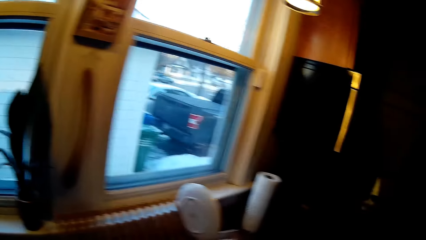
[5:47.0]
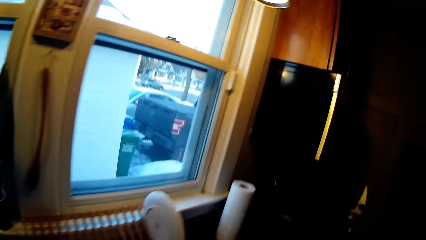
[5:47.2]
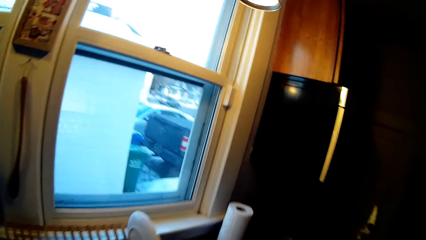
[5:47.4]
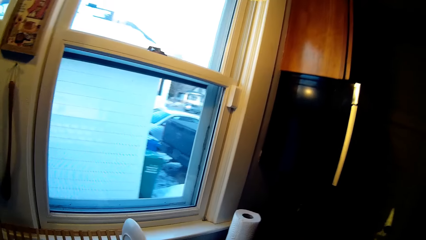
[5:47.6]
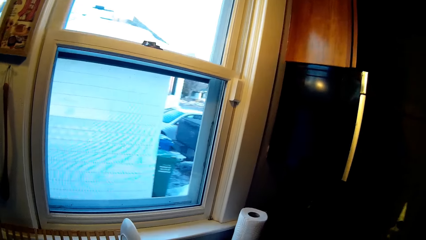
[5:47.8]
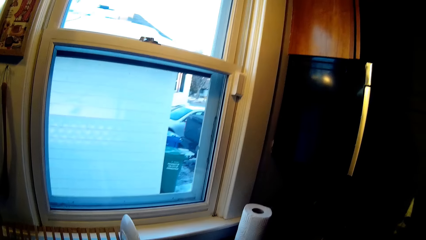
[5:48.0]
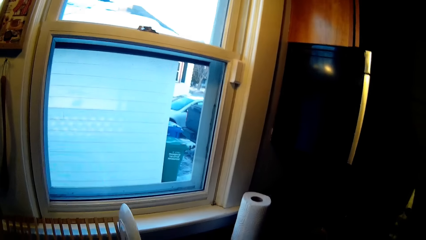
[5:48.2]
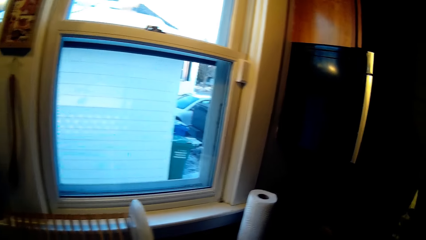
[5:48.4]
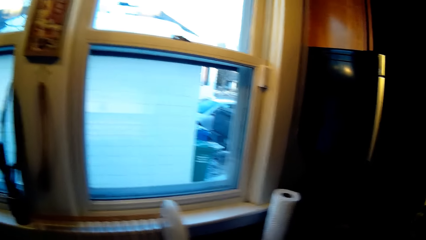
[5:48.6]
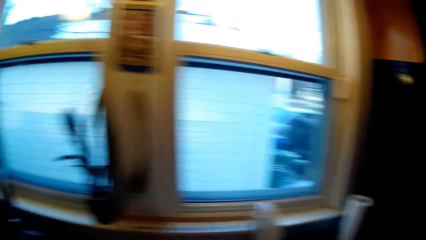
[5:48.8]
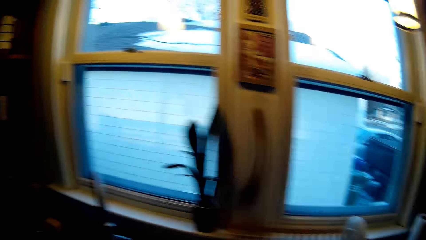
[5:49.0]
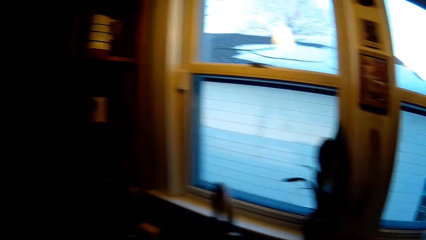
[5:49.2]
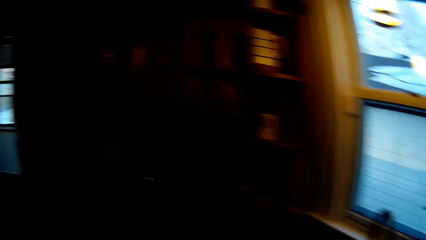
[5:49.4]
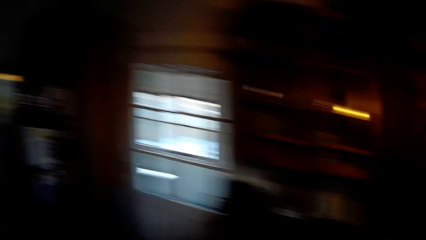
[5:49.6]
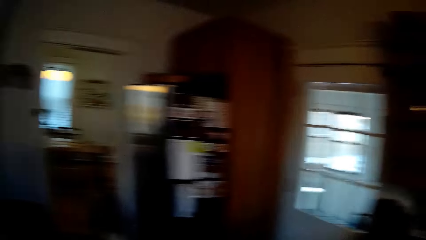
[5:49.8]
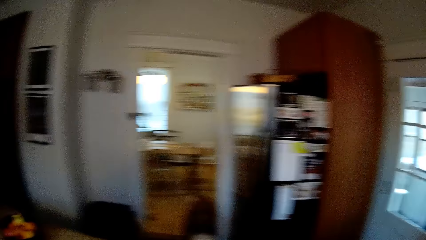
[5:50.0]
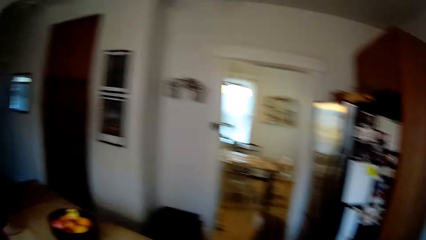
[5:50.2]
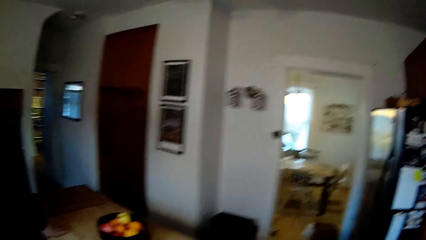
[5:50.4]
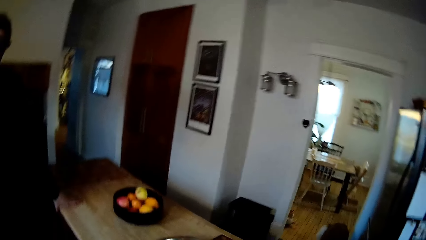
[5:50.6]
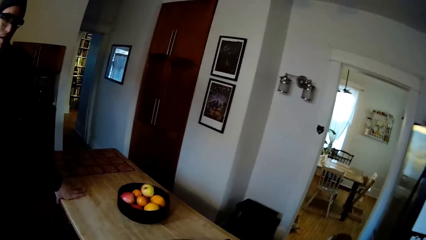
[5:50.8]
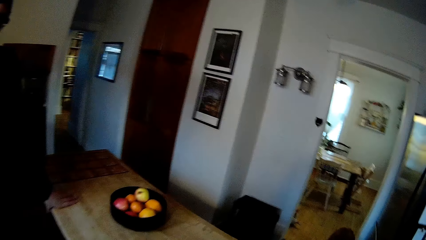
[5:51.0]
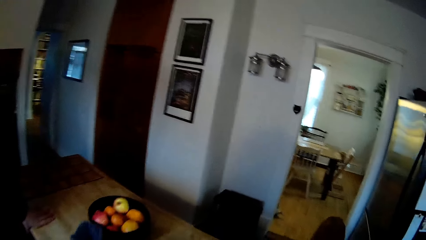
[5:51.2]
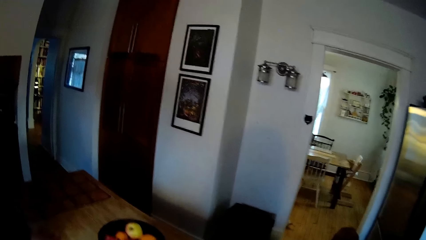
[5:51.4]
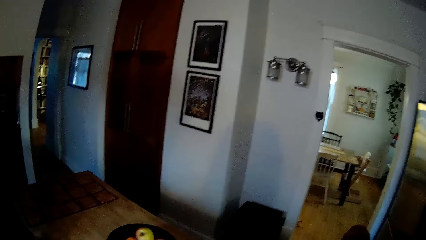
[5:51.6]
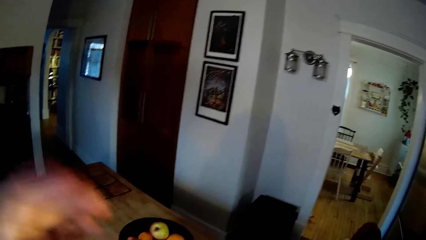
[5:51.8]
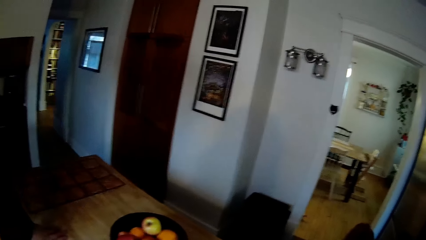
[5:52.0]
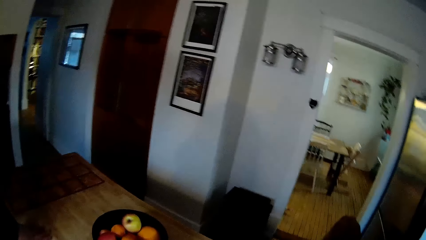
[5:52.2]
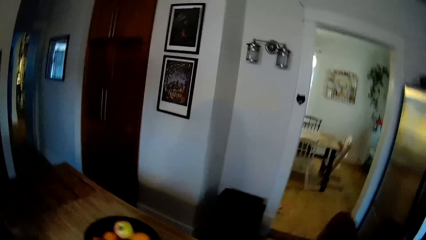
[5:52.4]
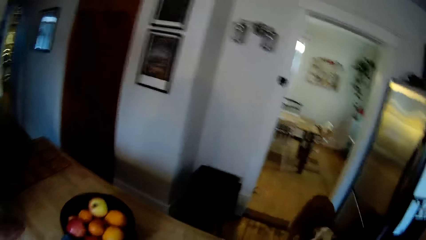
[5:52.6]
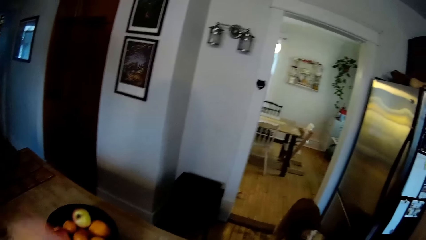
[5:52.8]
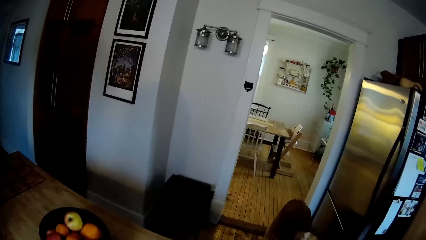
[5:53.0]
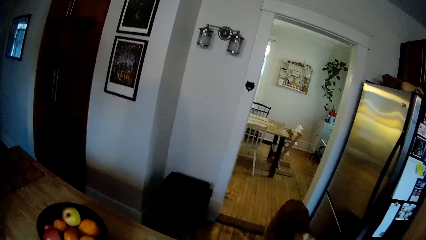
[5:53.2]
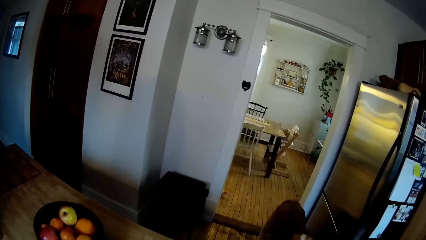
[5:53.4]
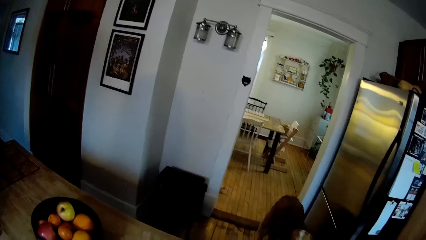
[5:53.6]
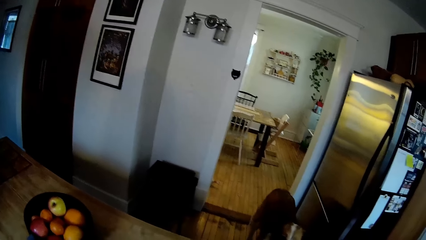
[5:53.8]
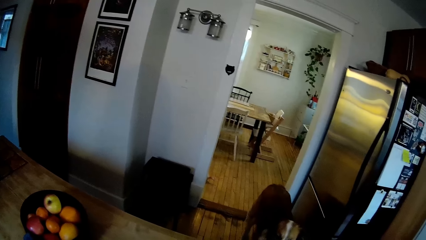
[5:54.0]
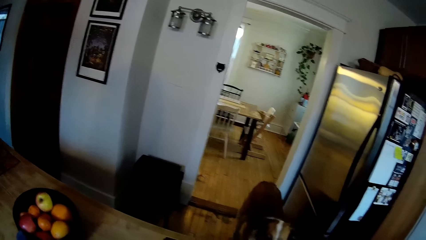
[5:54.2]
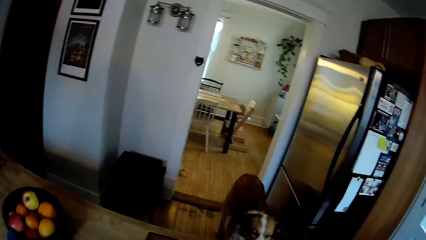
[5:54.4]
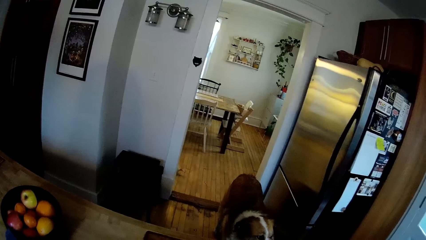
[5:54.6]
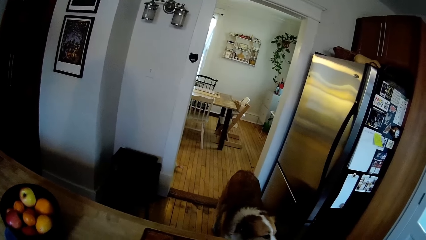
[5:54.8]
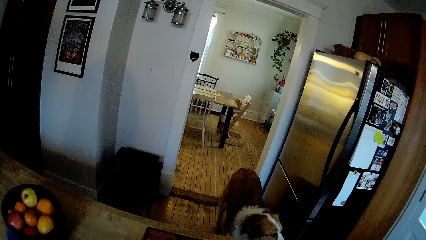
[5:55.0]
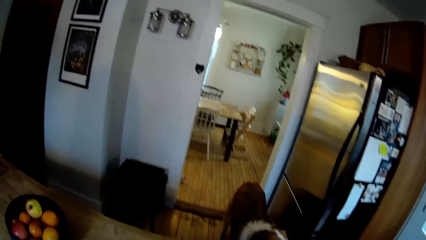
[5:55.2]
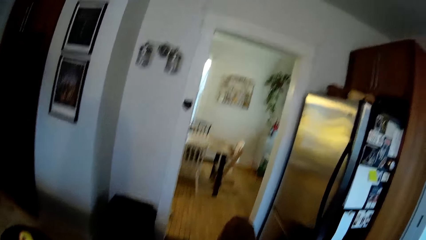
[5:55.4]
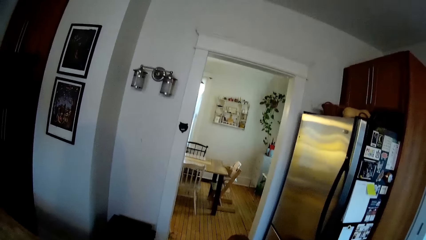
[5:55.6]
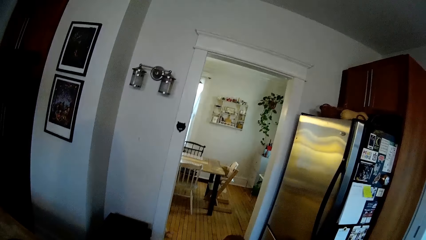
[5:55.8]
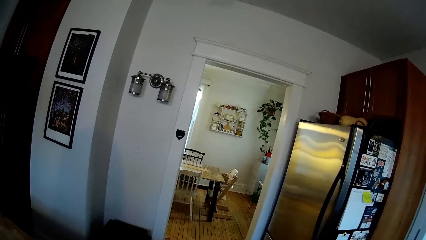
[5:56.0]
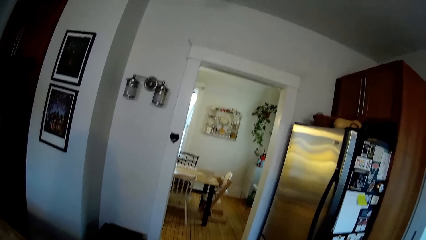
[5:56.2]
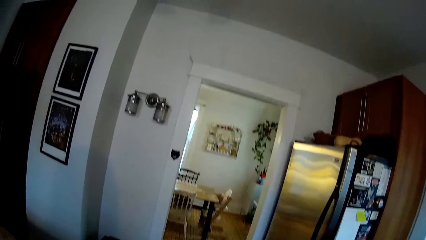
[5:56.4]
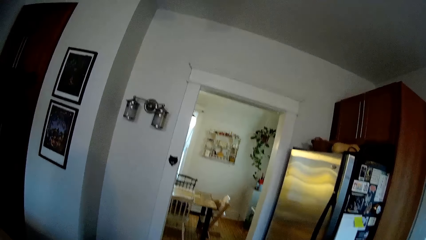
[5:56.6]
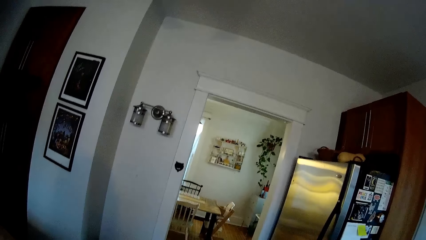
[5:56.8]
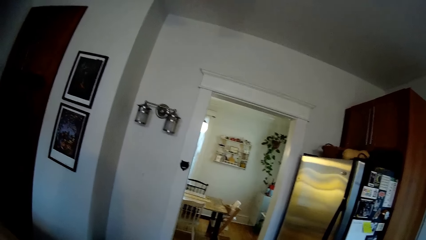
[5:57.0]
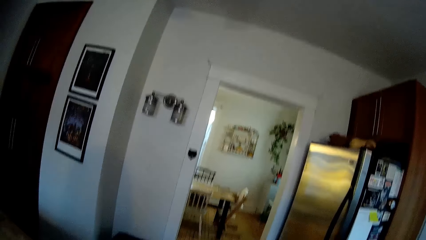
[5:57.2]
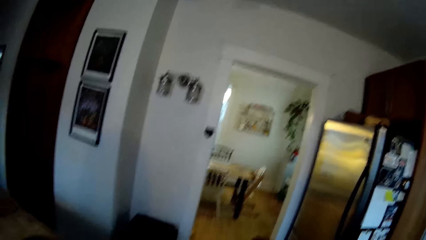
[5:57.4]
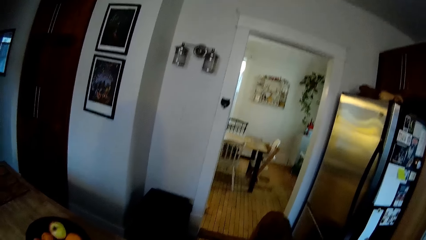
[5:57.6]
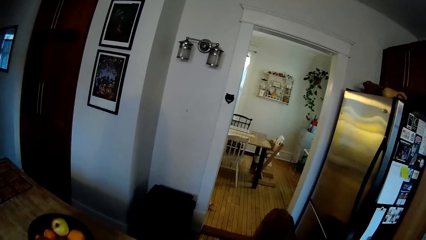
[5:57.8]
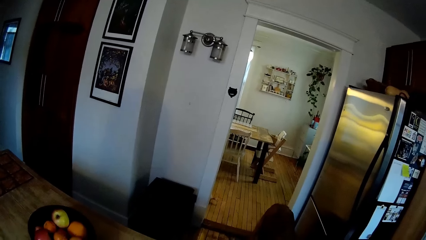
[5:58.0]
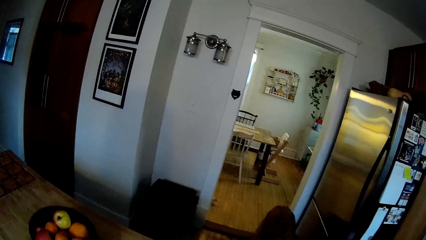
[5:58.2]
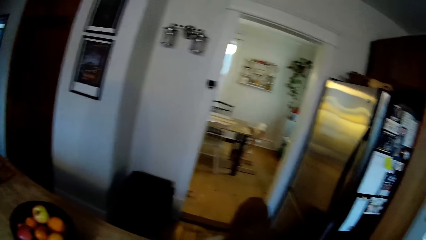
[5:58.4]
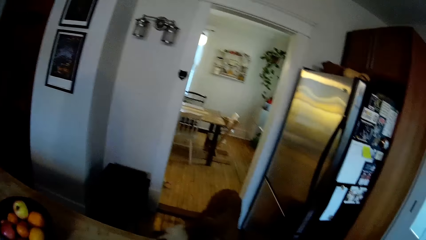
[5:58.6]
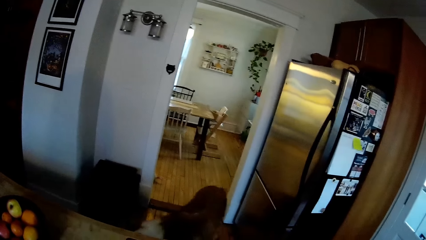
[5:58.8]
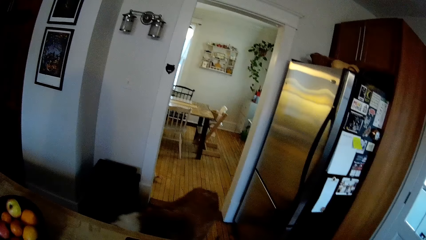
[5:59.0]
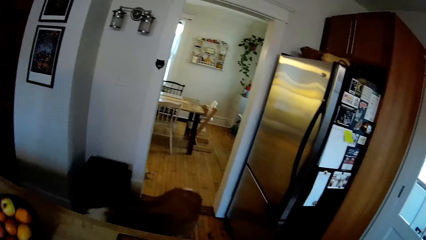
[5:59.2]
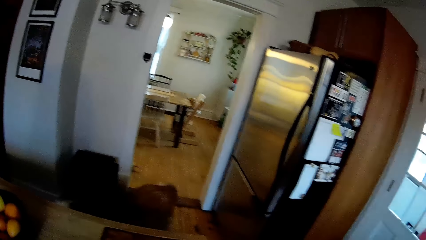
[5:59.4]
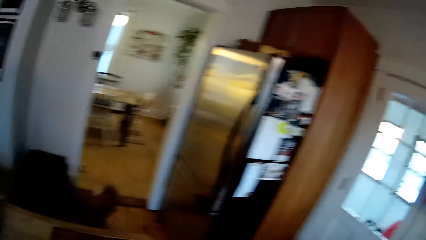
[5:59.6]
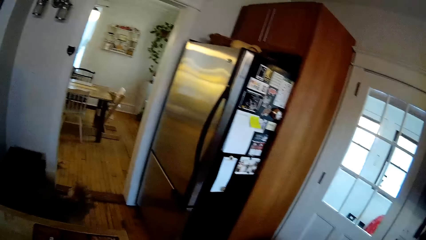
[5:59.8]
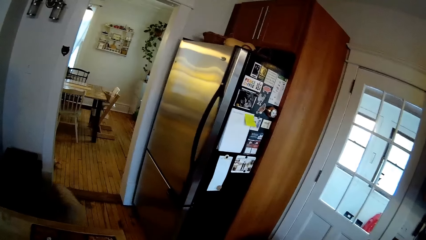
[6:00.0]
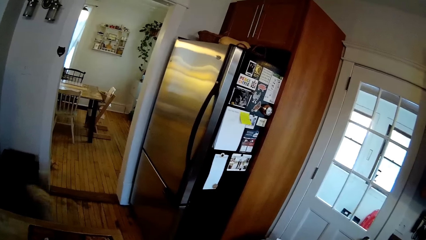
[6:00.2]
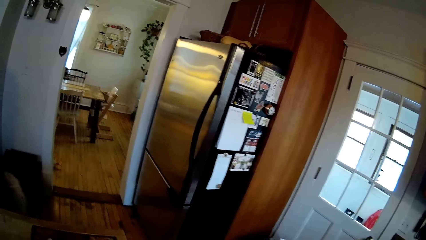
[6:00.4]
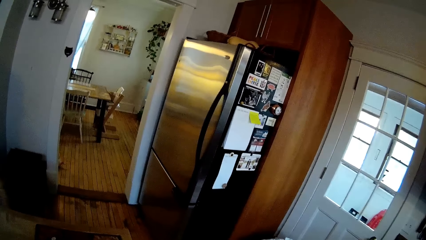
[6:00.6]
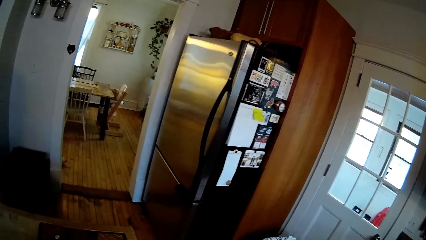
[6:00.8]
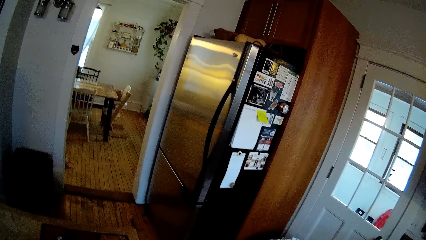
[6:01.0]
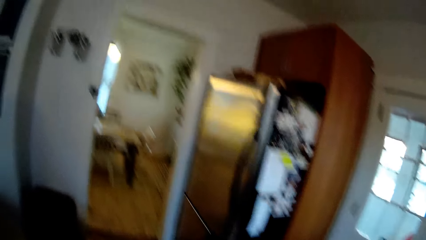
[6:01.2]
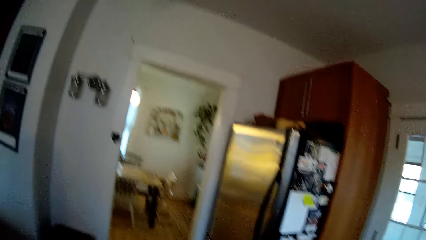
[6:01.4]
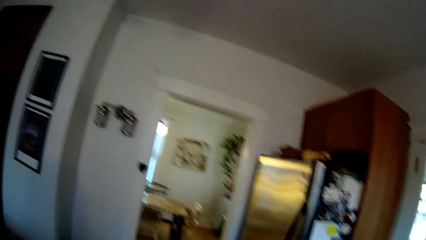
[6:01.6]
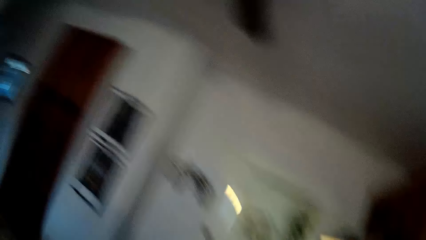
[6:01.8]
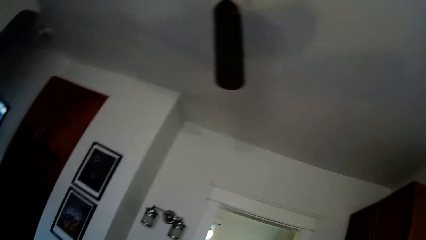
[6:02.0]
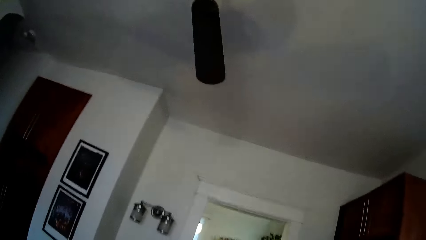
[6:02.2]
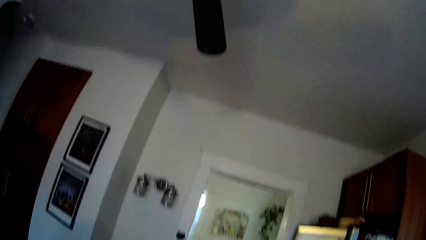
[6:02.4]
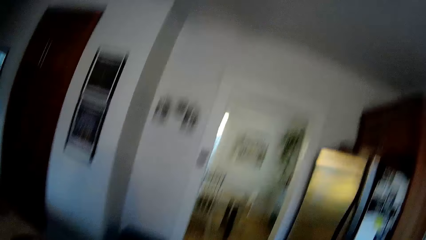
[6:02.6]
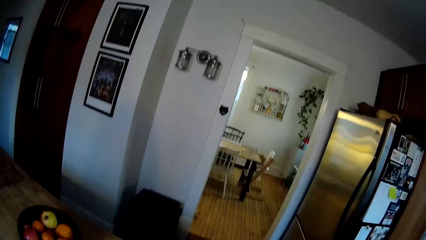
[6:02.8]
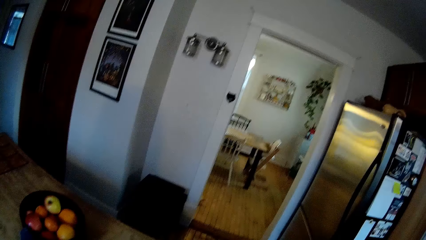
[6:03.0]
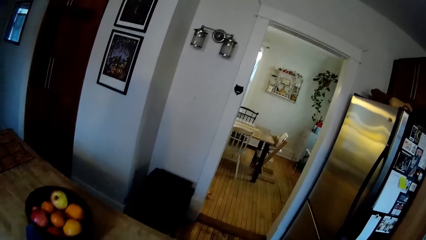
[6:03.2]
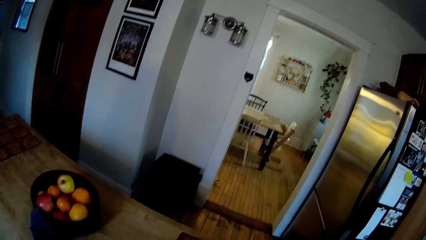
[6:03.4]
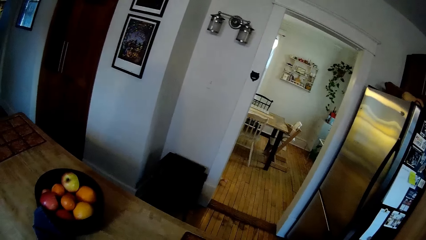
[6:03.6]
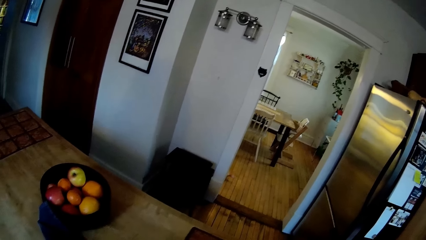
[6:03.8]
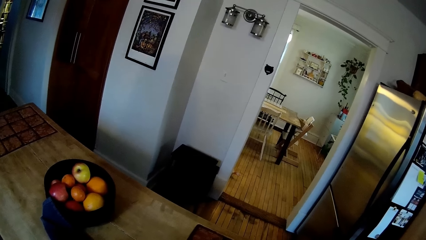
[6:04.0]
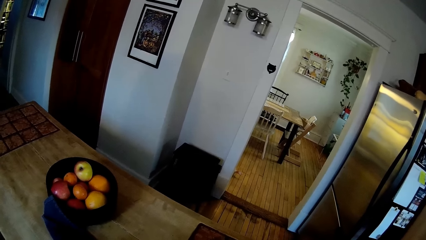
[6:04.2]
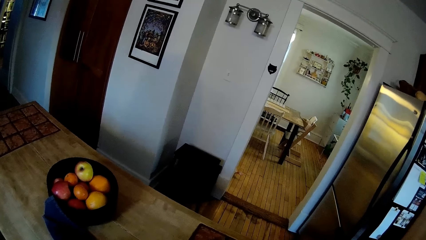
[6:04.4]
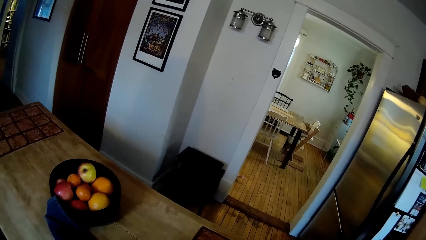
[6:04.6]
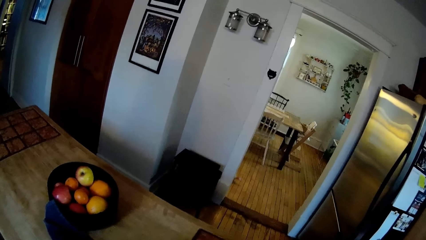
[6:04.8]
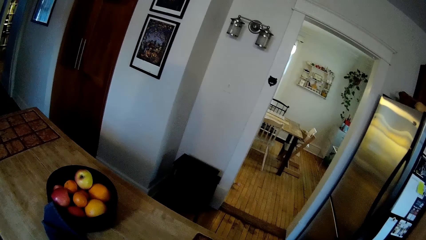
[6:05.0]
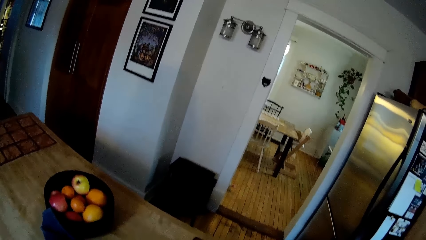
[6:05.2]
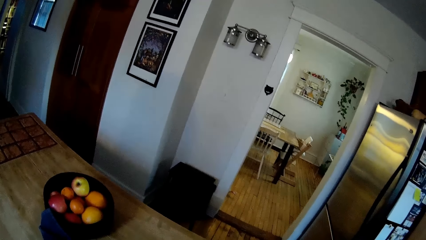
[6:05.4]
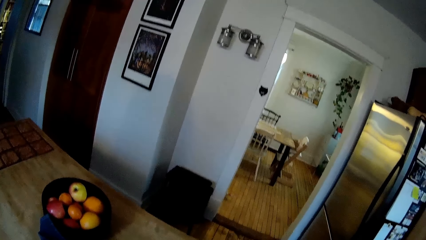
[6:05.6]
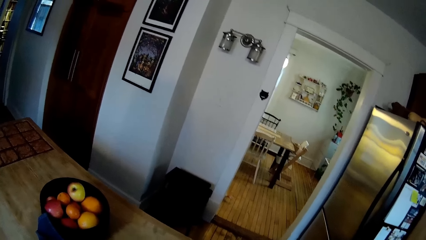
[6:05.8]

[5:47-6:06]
The camera wearer walks around the house. She touches her face with her left hand. She does something.
